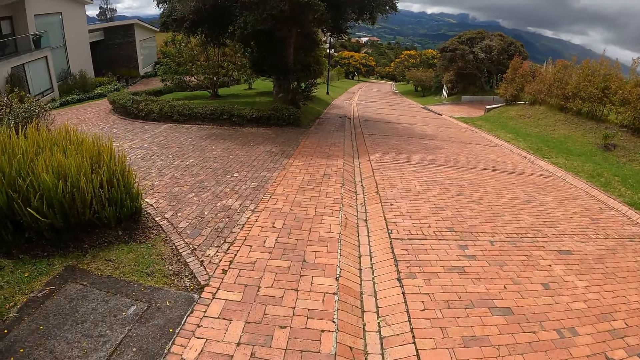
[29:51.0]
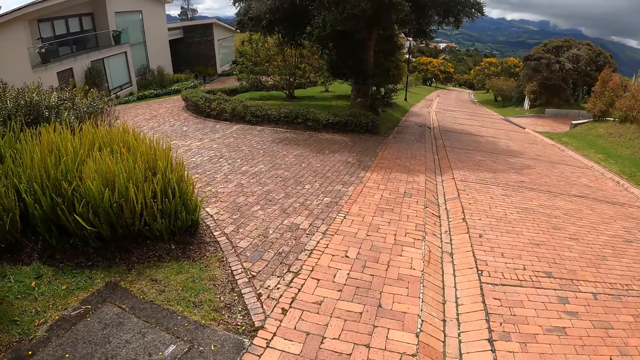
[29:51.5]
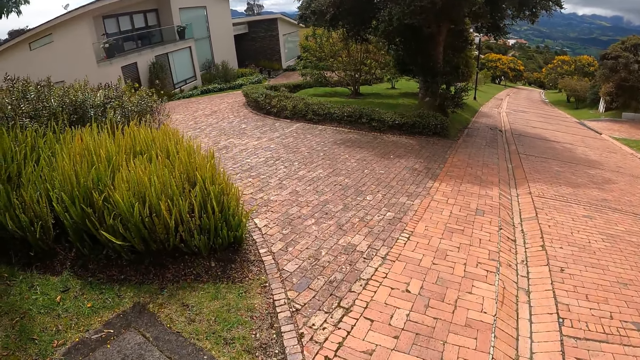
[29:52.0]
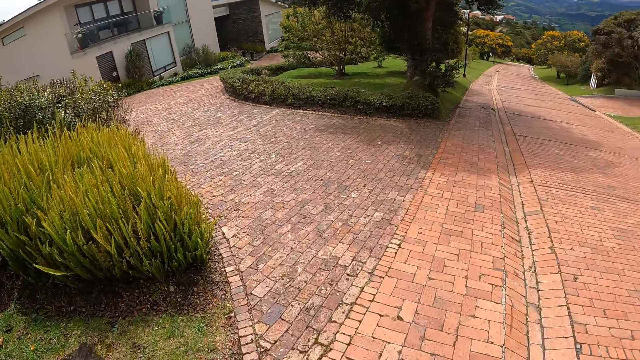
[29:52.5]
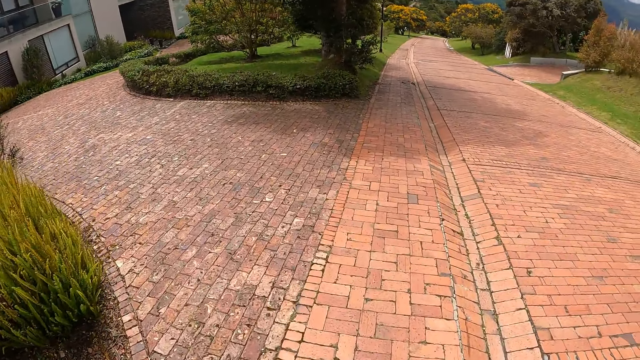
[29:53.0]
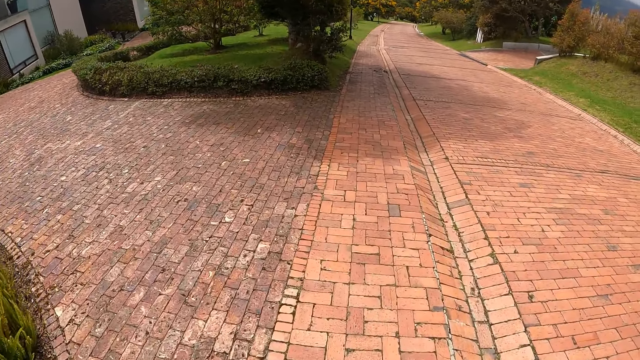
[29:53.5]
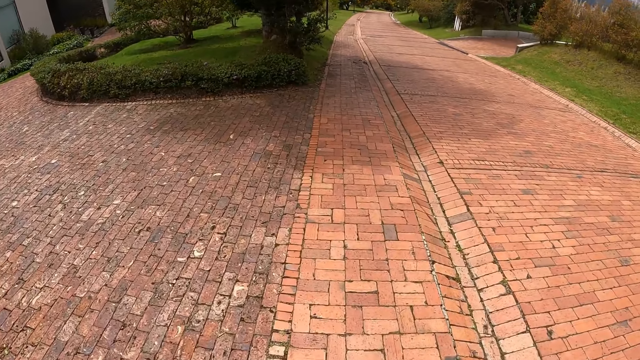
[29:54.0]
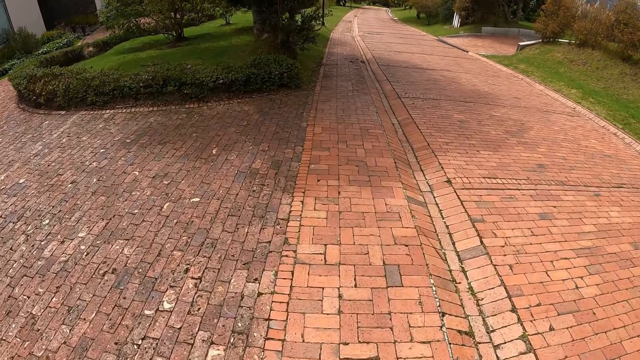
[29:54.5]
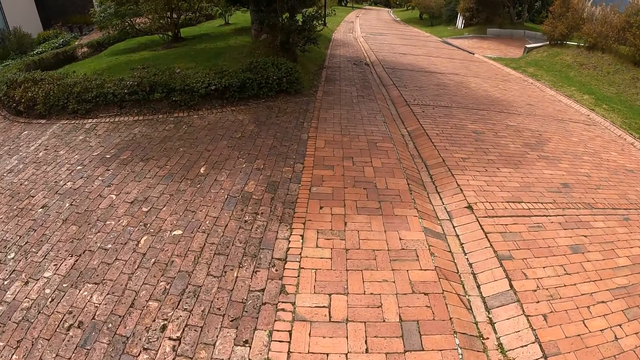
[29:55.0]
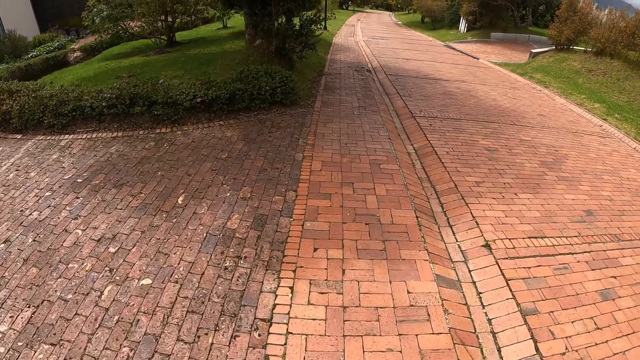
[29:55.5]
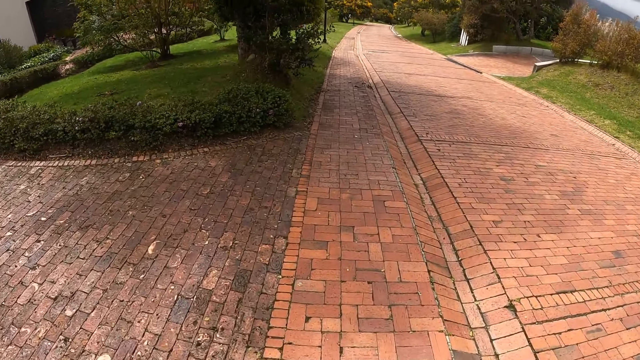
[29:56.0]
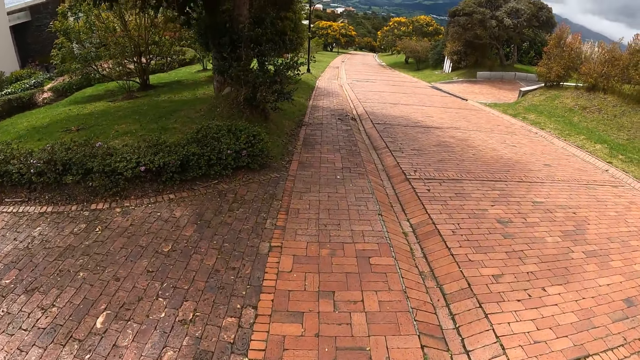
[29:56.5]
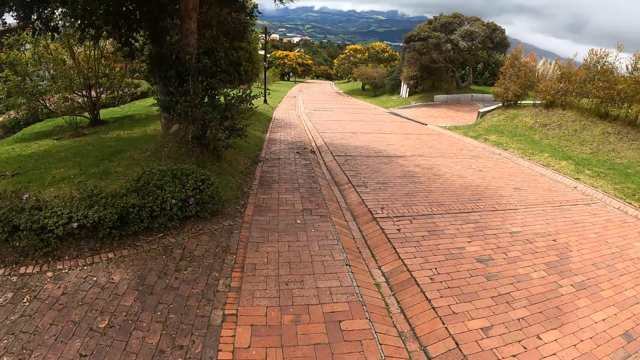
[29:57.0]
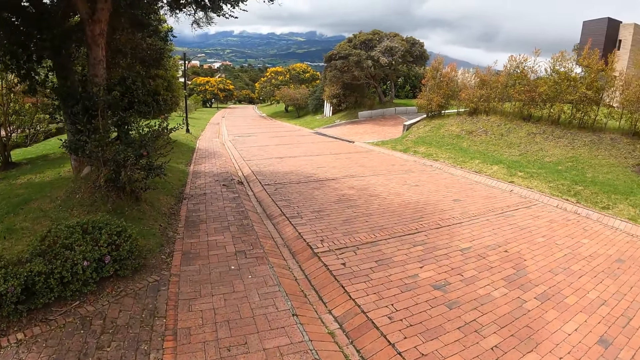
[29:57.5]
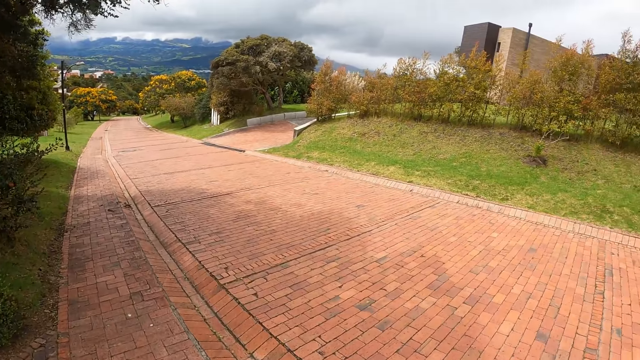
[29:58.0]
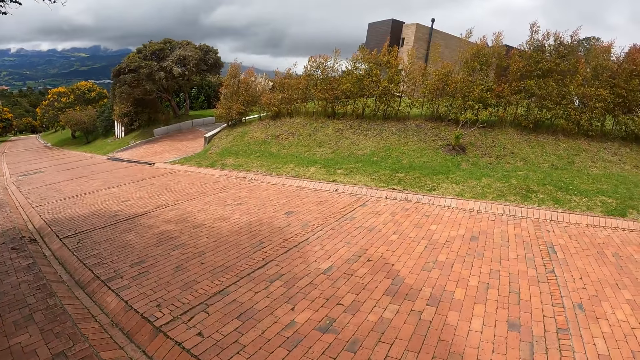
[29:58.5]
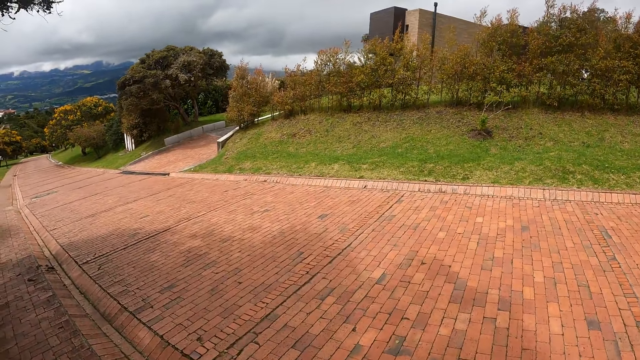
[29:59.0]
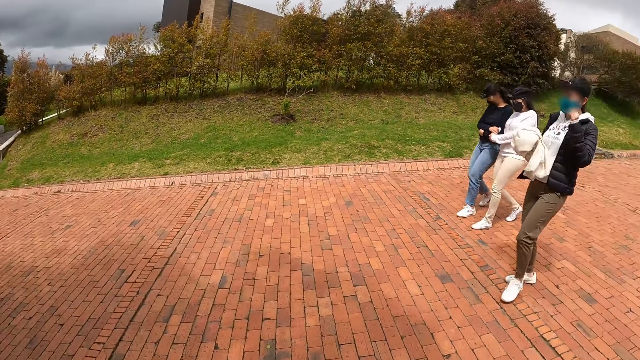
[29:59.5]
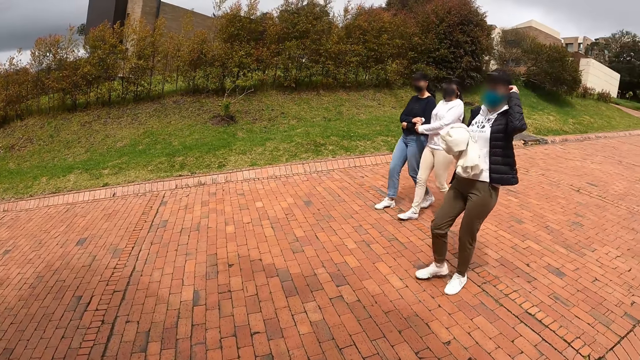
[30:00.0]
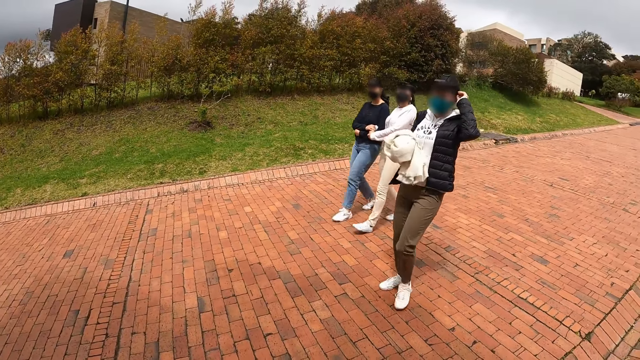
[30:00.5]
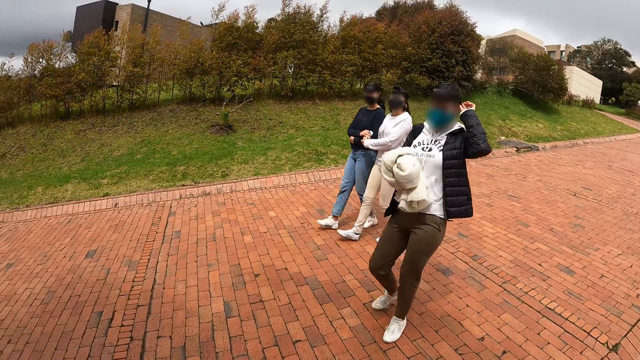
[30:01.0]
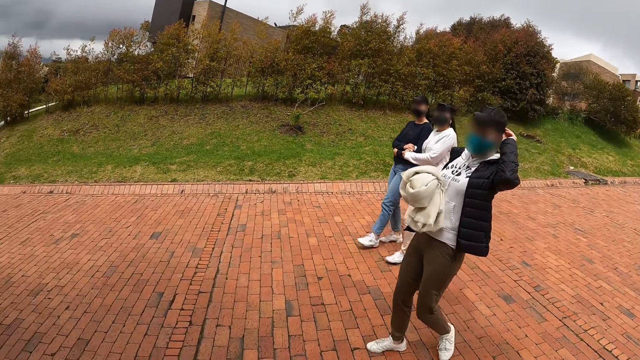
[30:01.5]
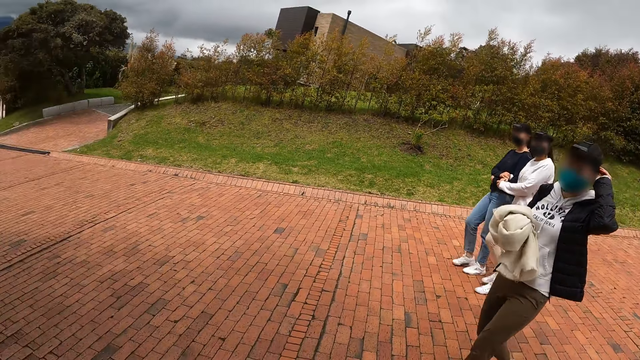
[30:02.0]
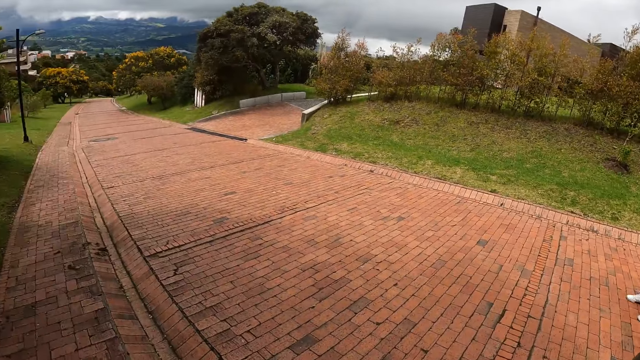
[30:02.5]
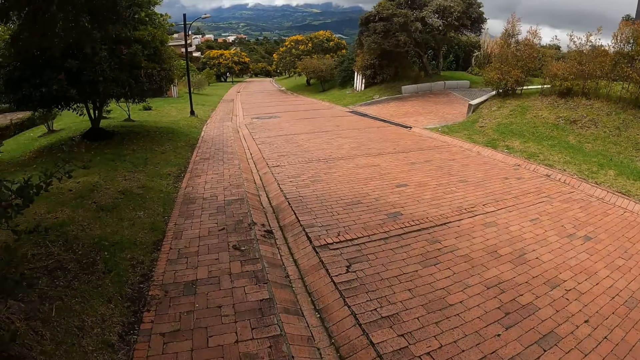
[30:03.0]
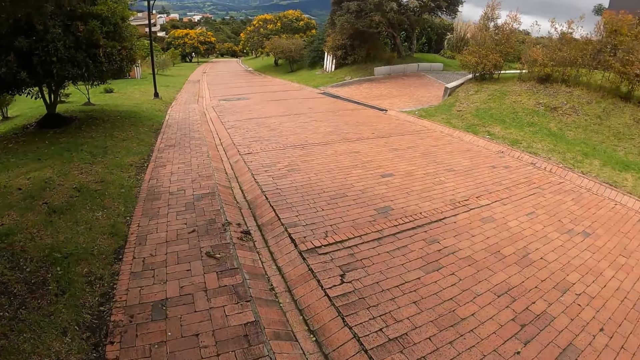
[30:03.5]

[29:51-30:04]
The camera wearer interacts with a woman, another woman and a third woman. They look at a woman.

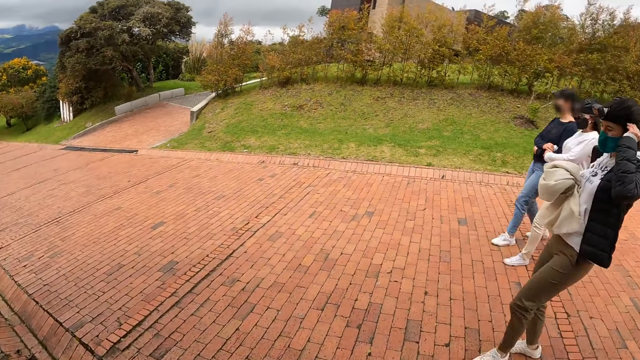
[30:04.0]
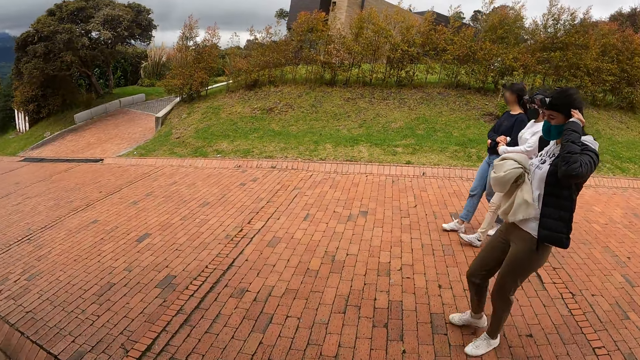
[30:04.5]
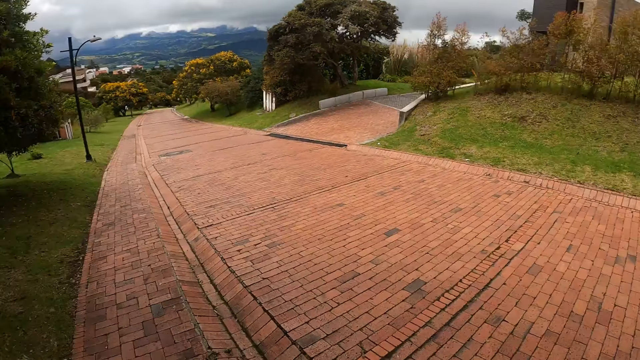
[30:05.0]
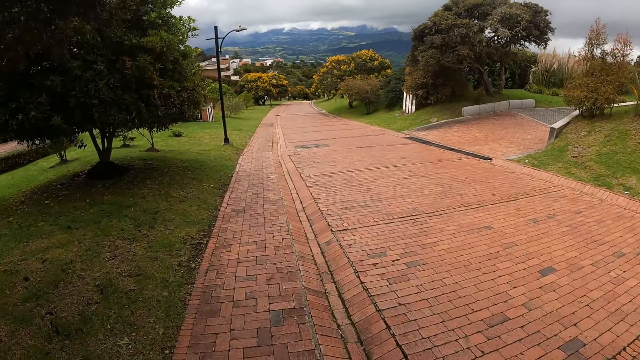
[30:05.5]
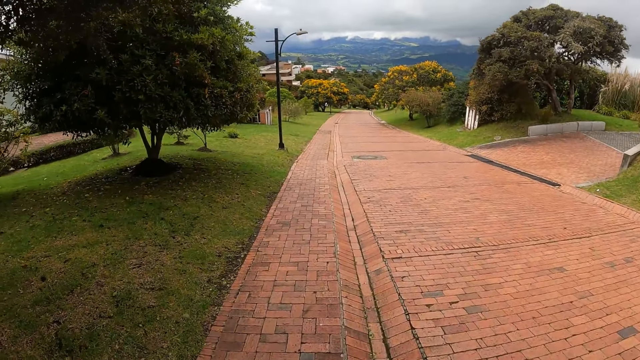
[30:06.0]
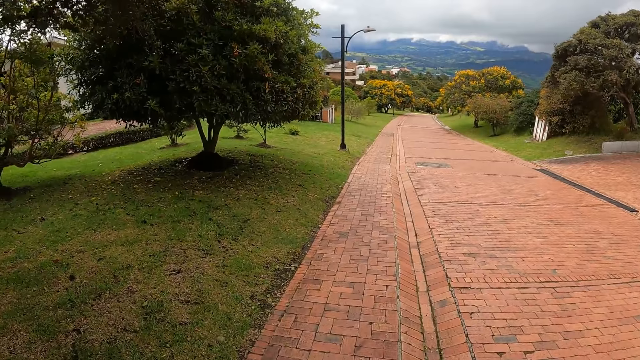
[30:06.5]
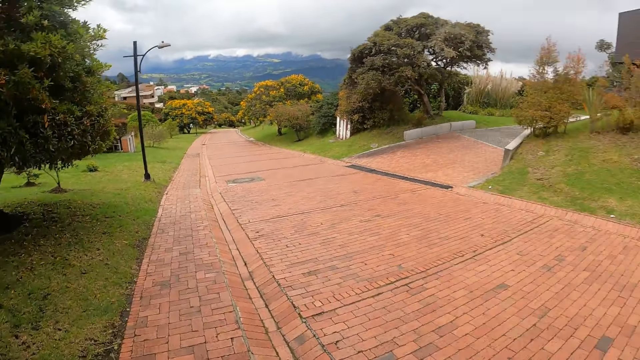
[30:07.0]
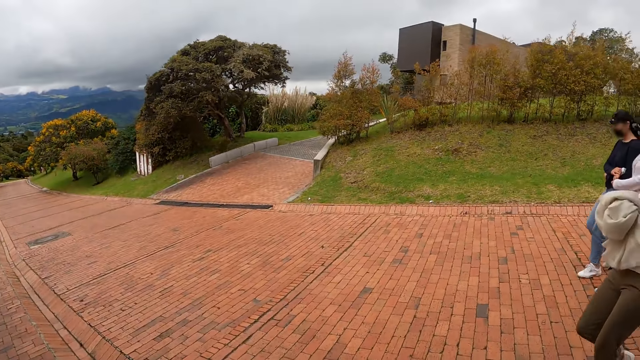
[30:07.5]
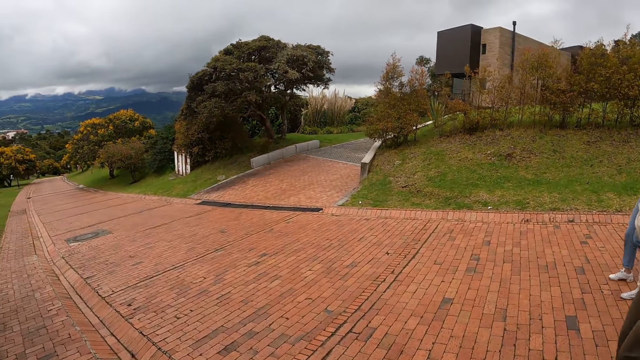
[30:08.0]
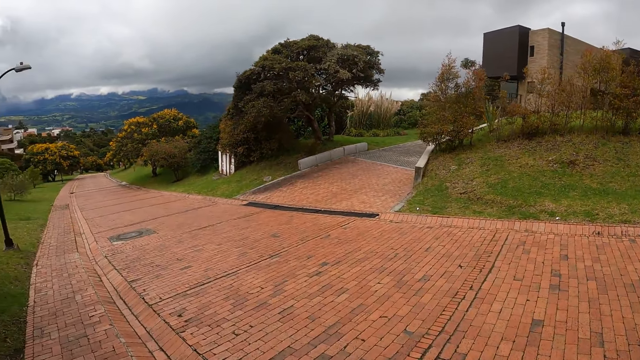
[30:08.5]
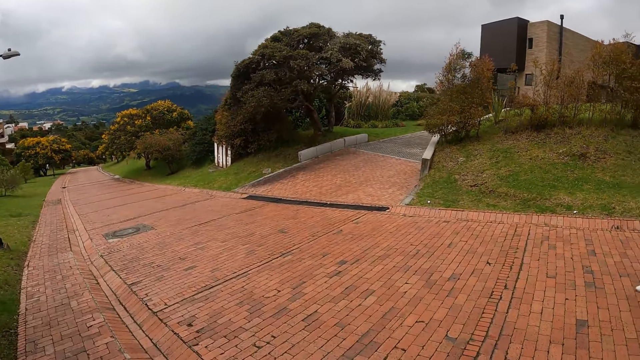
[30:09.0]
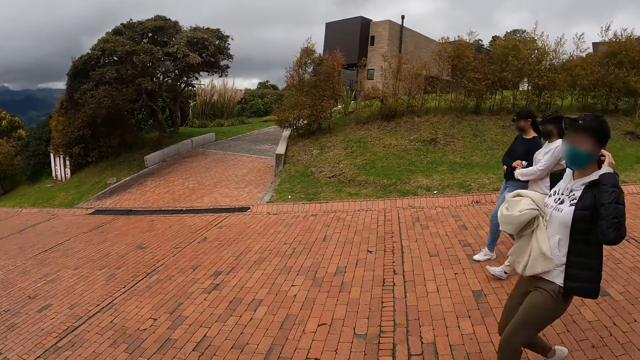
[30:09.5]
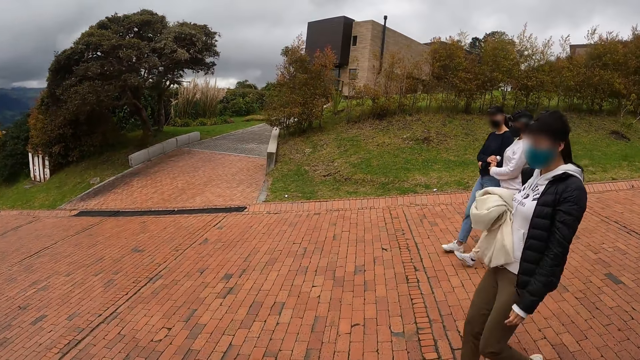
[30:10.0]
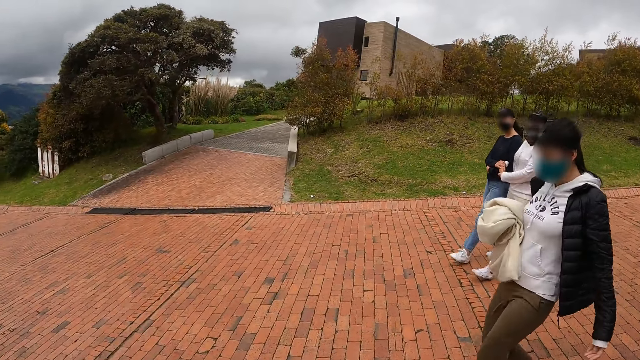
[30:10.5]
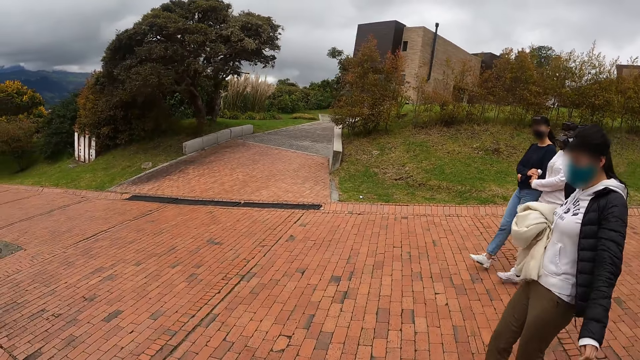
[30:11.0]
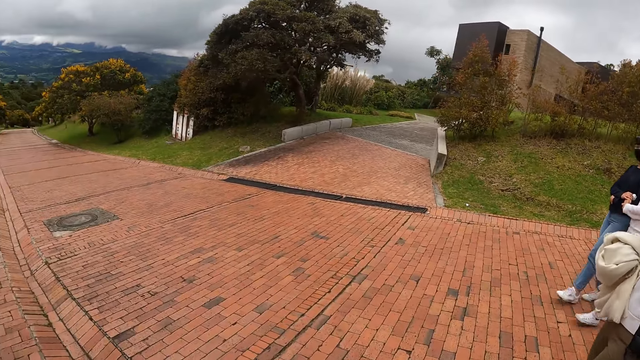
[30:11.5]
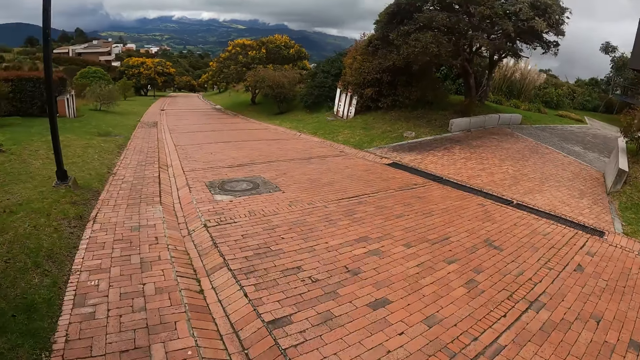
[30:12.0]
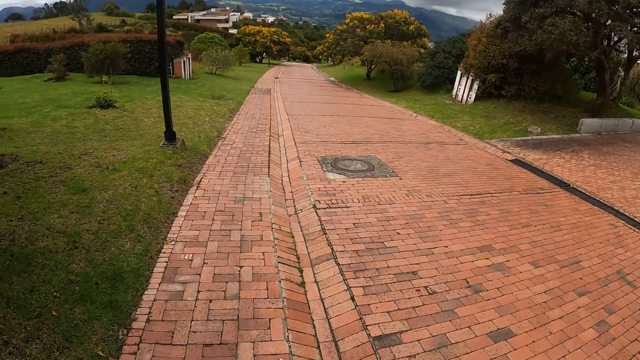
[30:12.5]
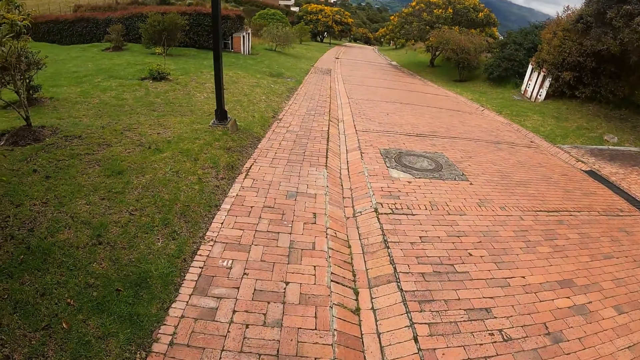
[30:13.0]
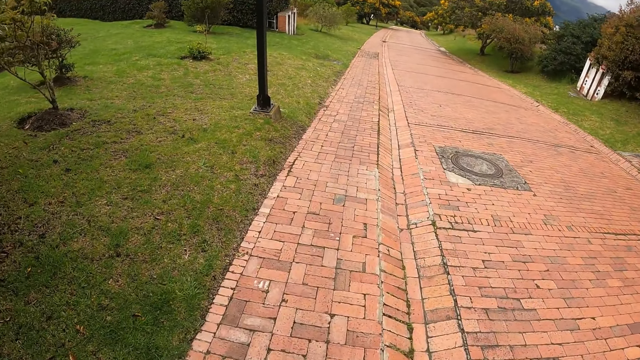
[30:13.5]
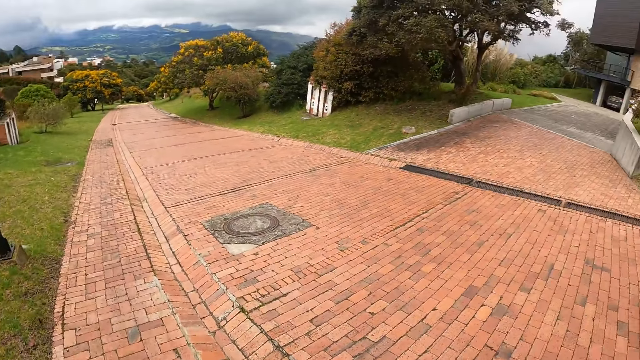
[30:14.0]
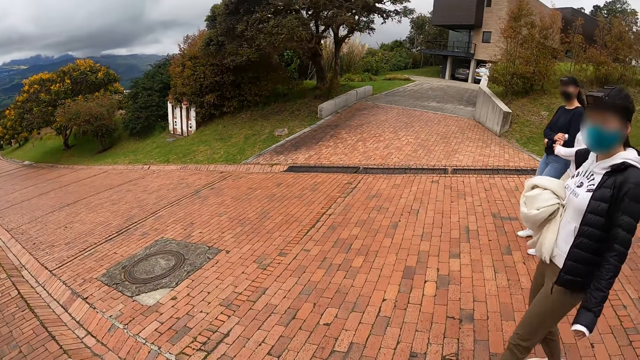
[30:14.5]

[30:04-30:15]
The camera wearer looks at the road.
